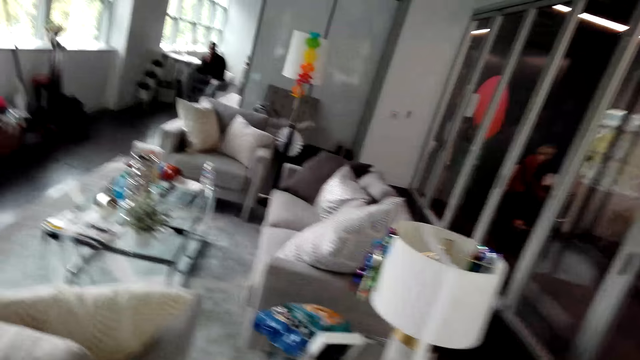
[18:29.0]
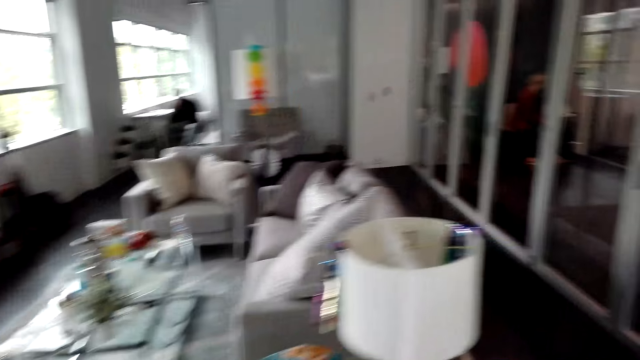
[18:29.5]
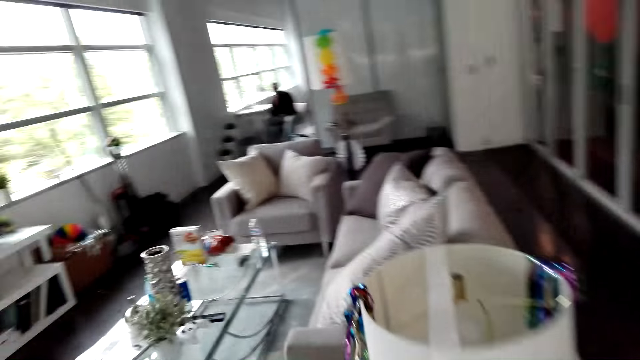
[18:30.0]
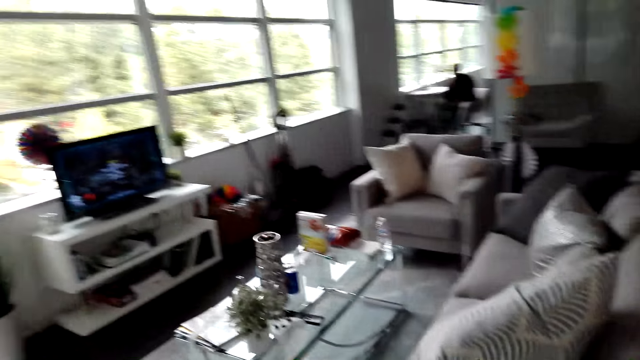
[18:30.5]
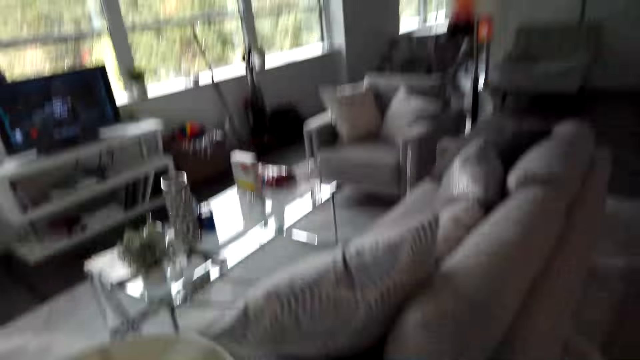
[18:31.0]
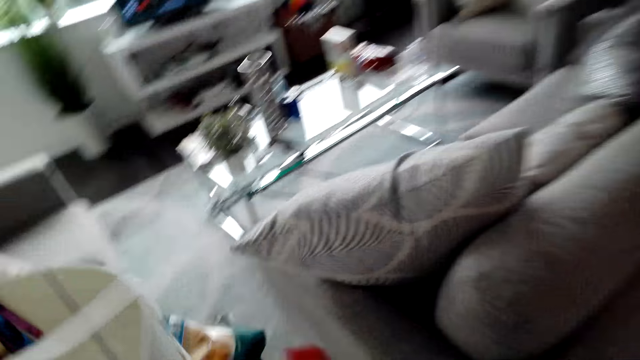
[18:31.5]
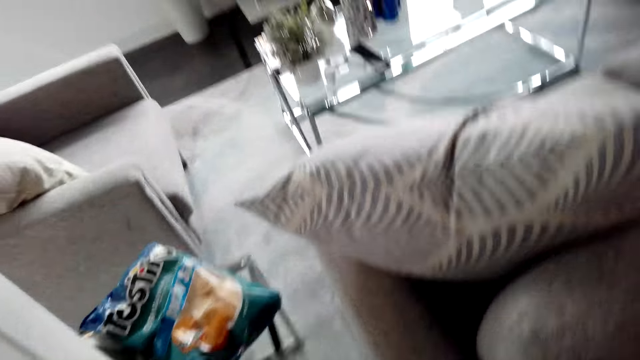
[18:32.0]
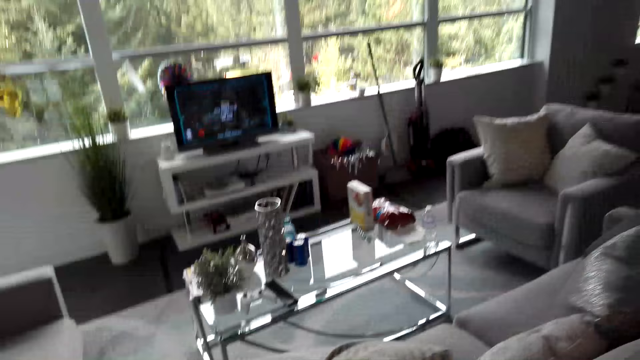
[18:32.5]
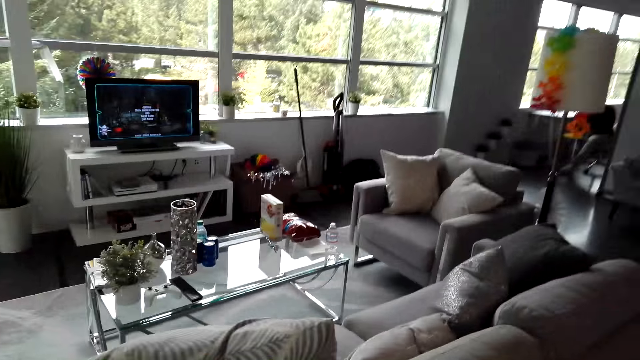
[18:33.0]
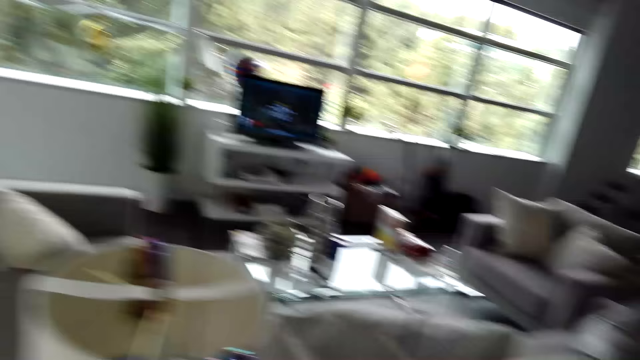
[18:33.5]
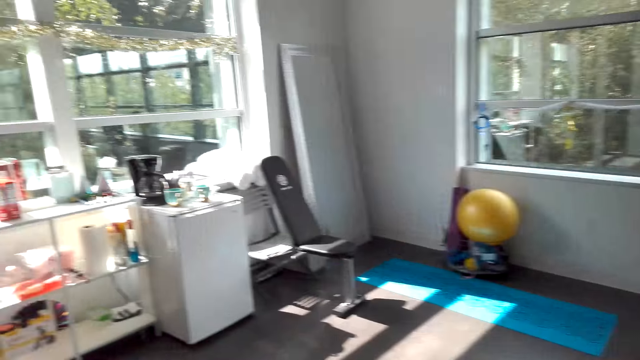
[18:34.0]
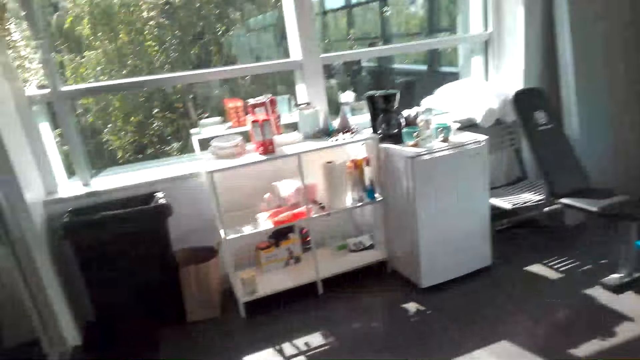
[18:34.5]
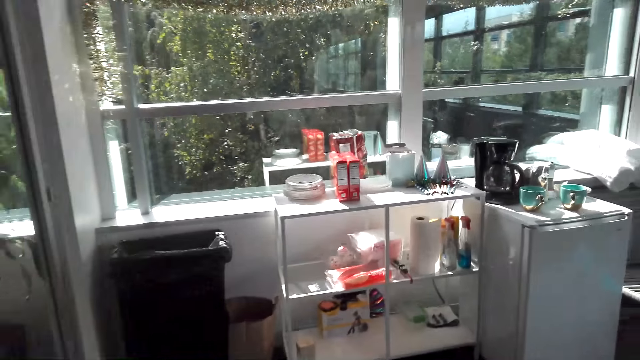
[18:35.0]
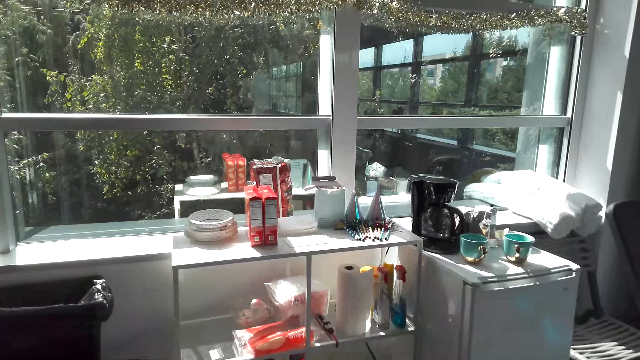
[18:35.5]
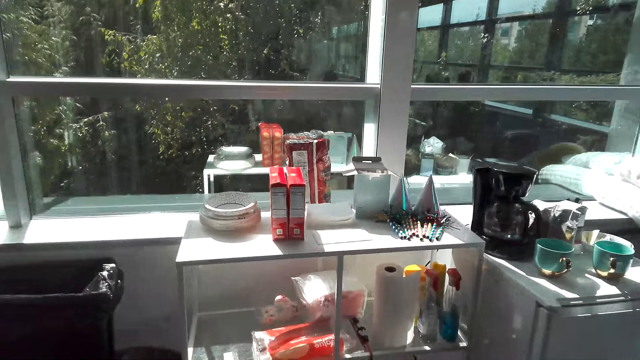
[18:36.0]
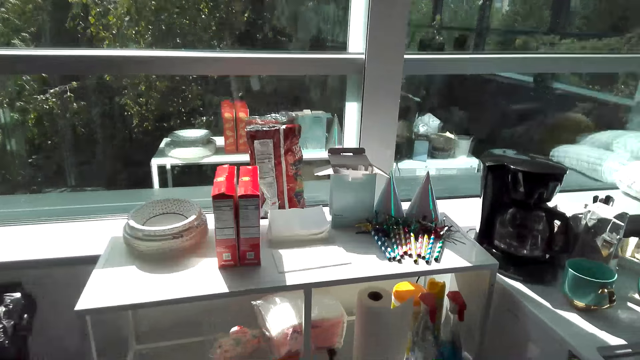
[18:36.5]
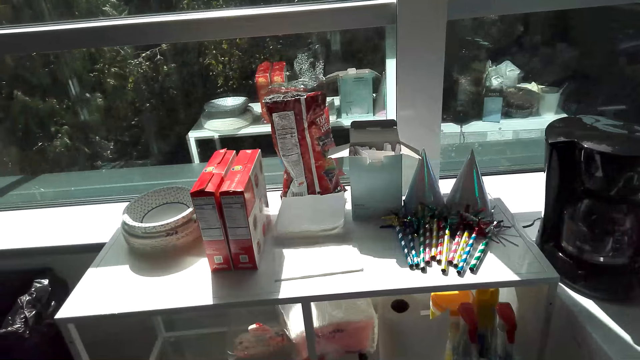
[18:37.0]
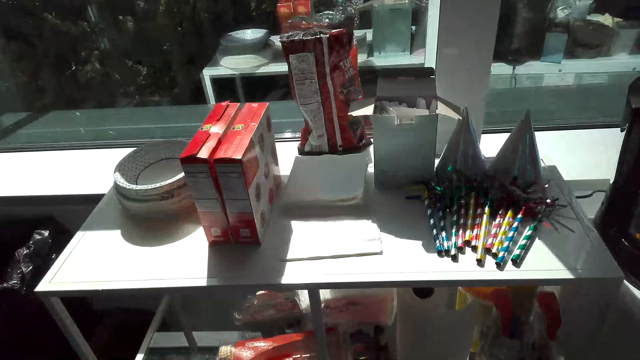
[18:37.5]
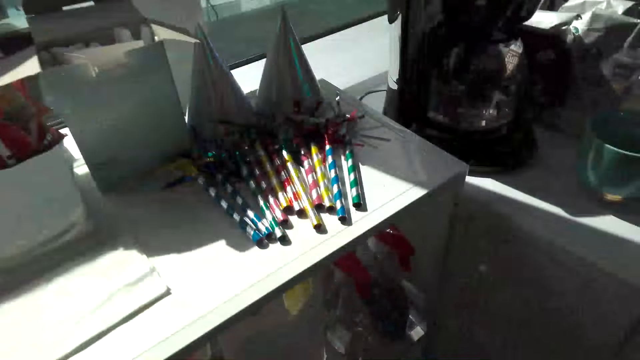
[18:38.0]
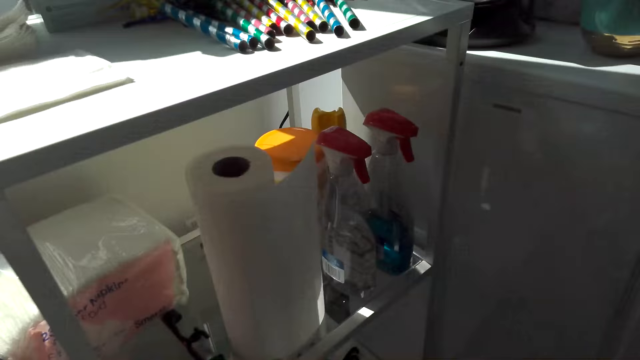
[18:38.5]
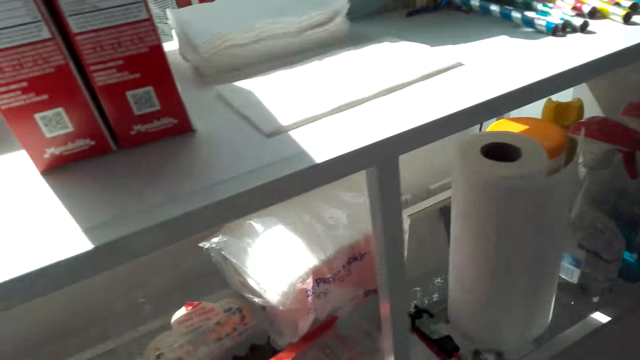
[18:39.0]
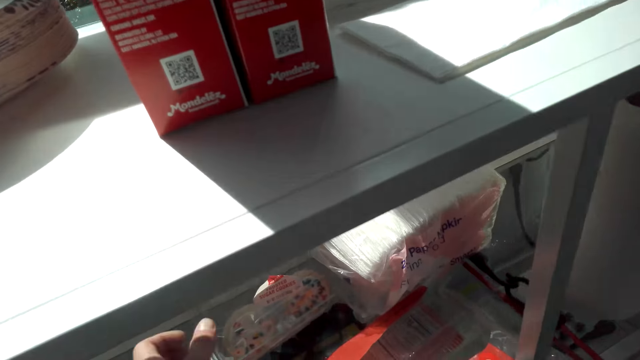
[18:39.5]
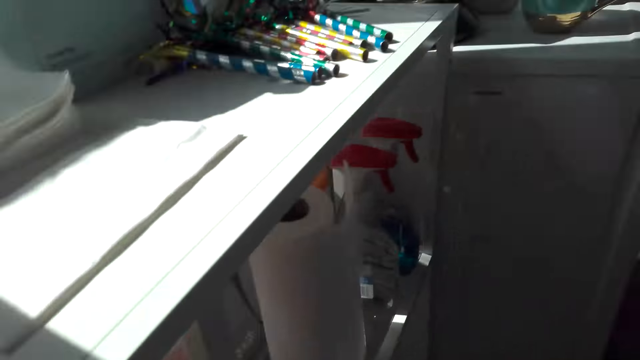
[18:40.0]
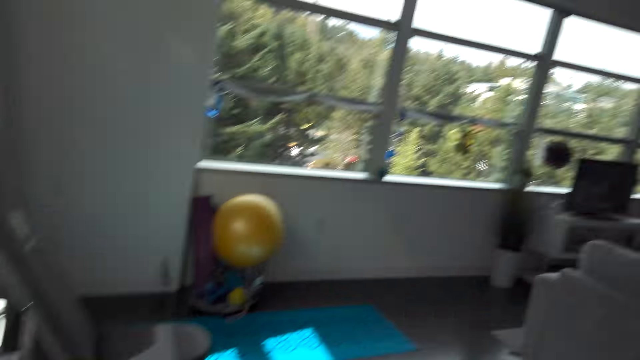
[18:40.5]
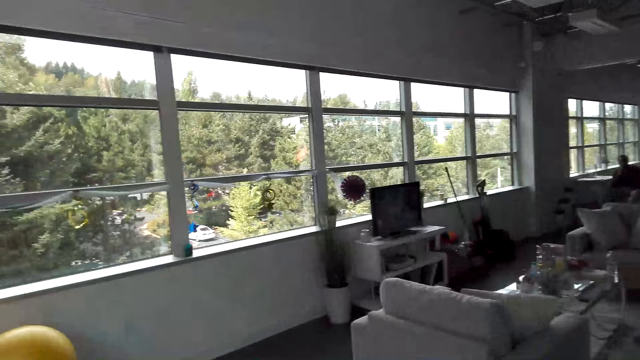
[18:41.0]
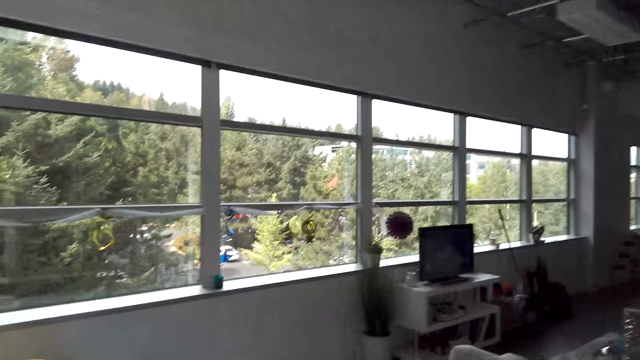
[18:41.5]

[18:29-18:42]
The camera wearer bends beside the shelf. They pick up something and walk in the house.

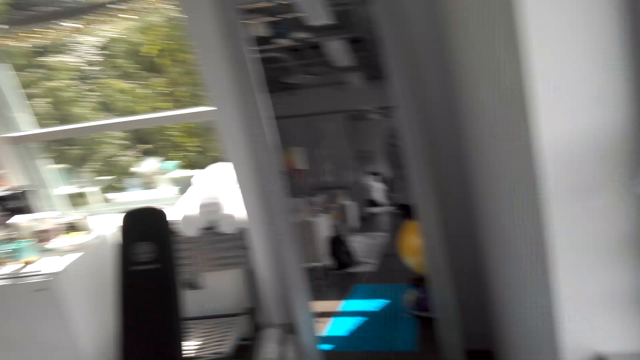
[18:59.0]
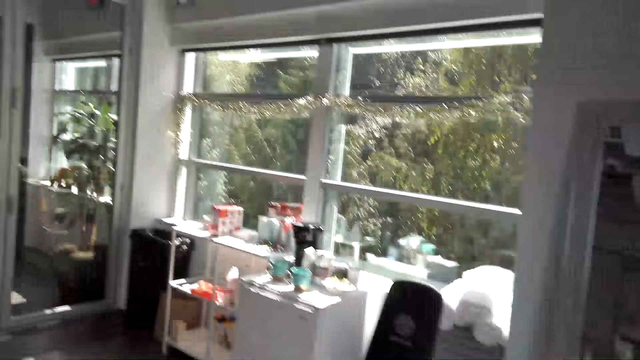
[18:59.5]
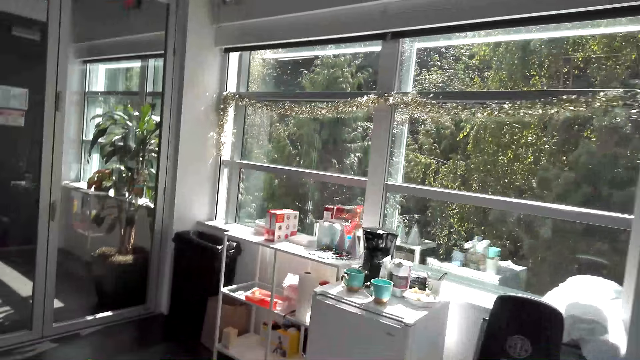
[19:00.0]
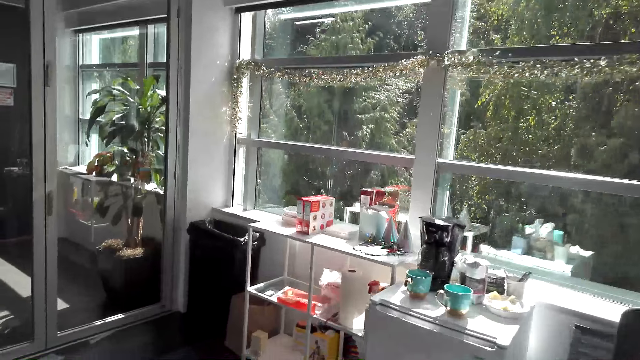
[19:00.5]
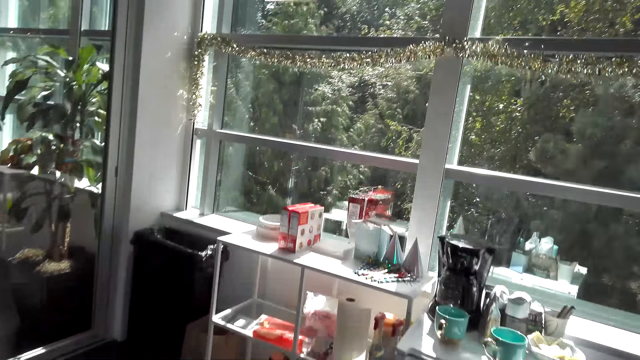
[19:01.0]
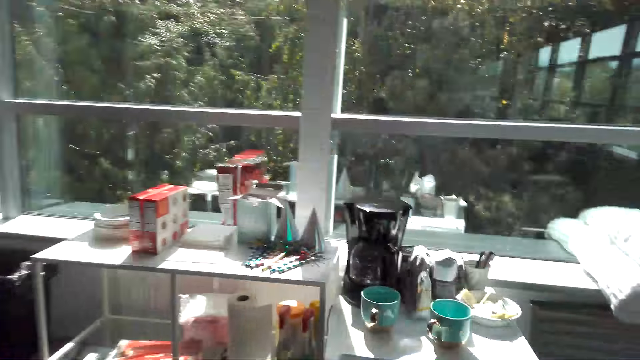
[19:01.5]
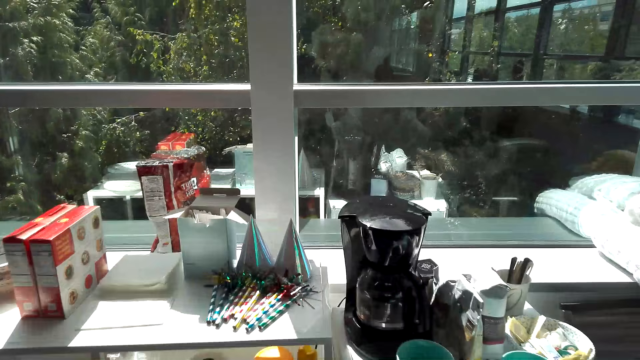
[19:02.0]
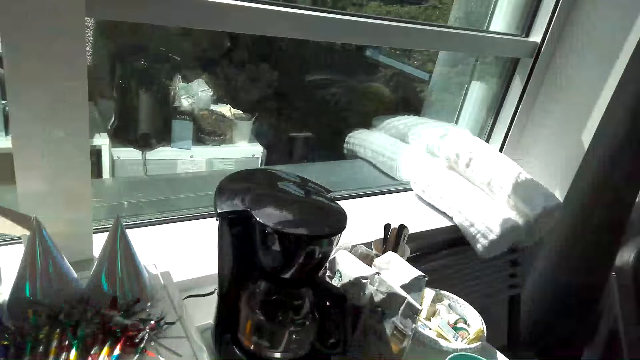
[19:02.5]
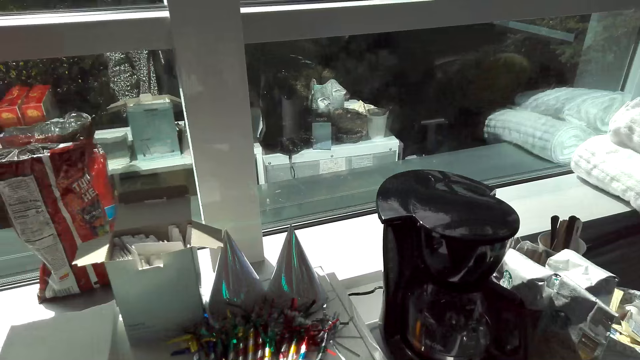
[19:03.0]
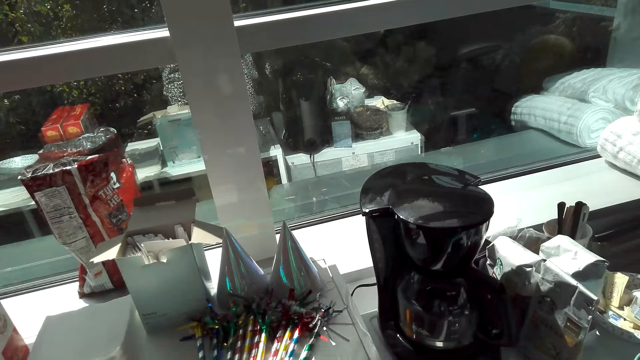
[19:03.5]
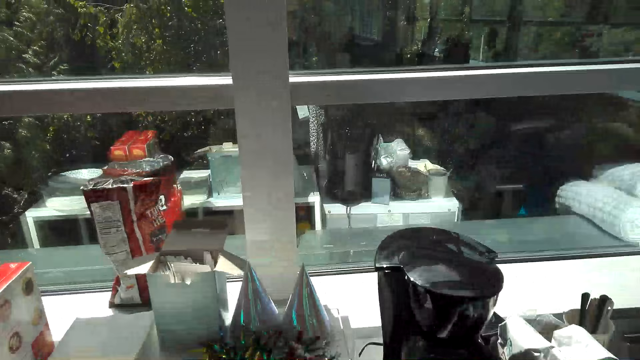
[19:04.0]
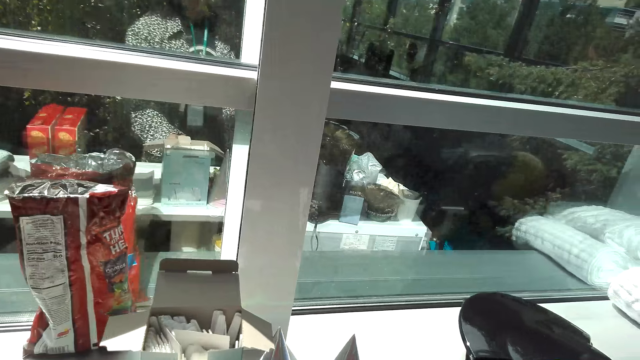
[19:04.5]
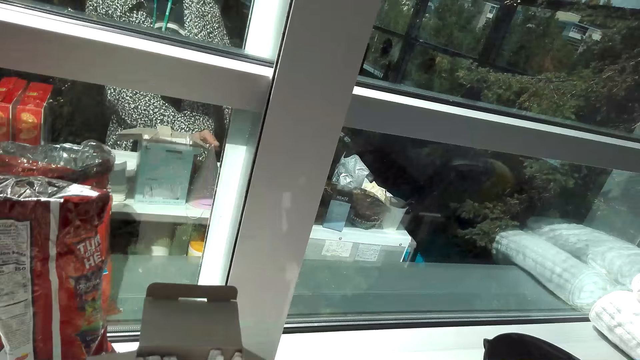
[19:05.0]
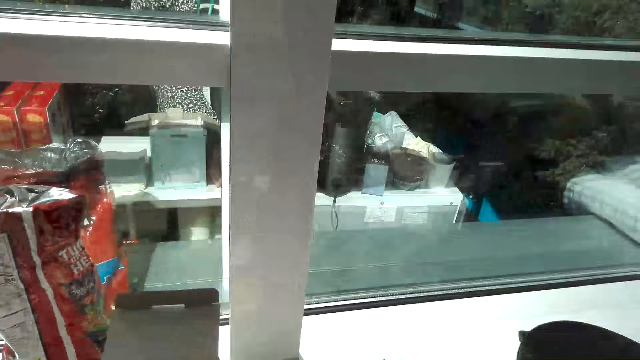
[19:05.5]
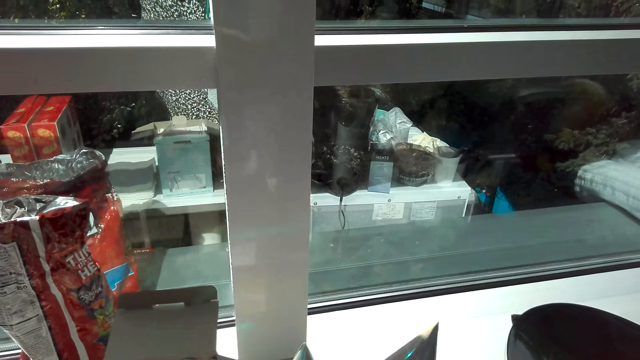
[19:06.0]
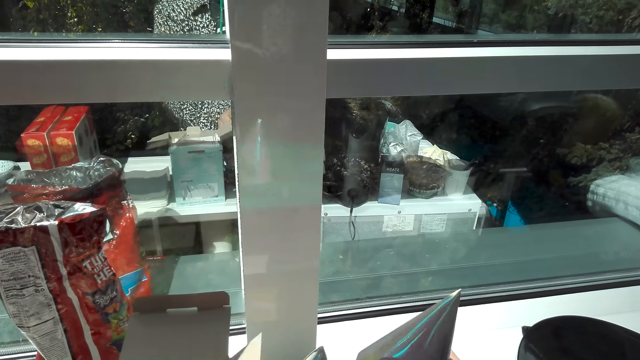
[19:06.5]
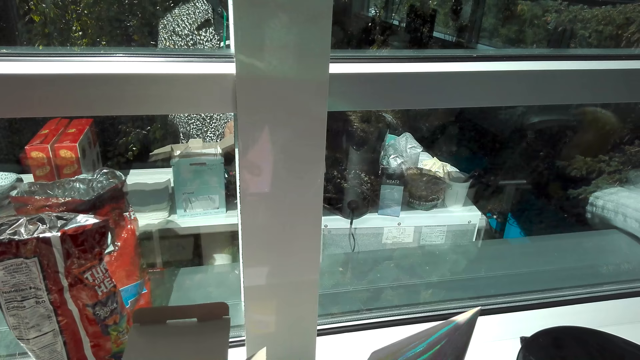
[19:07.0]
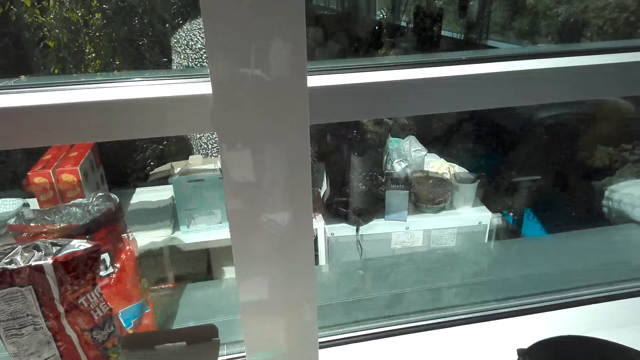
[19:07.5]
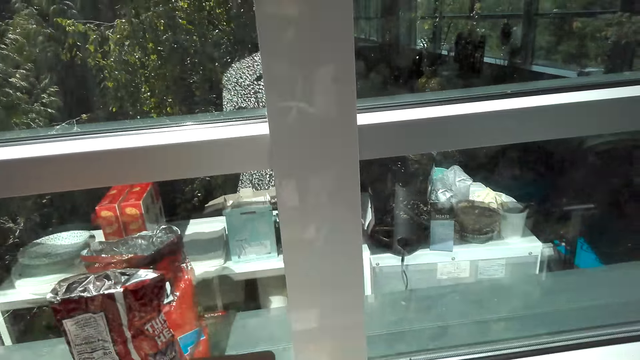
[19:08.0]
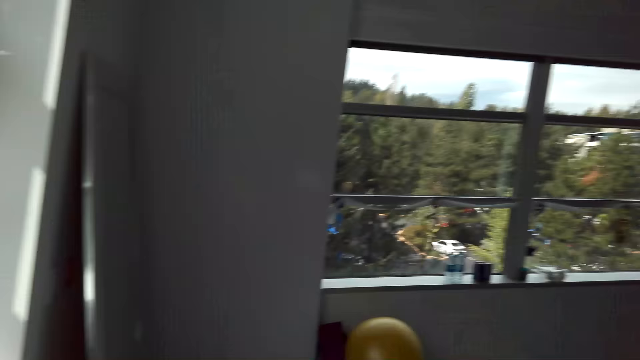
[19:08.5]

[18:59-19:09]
The camera wearer puts bottles on the window. They walk towards the shelf. They stand beside the shelf. They hold cones and pick up something.
